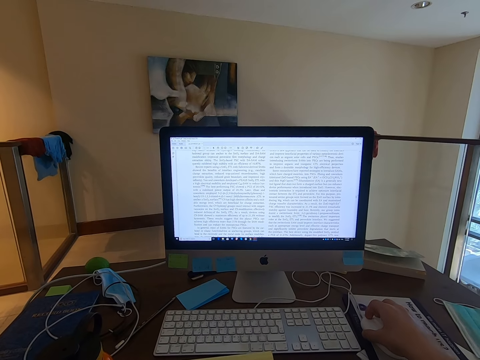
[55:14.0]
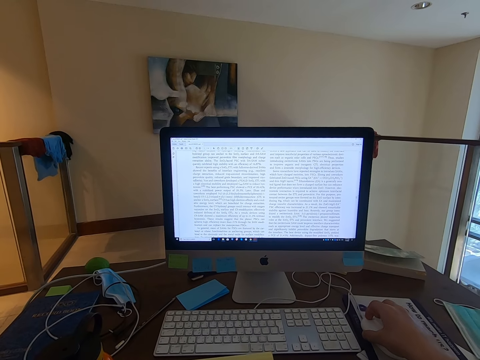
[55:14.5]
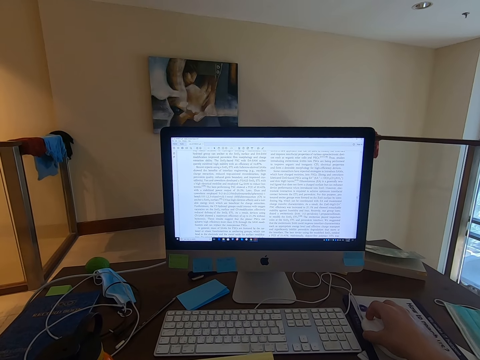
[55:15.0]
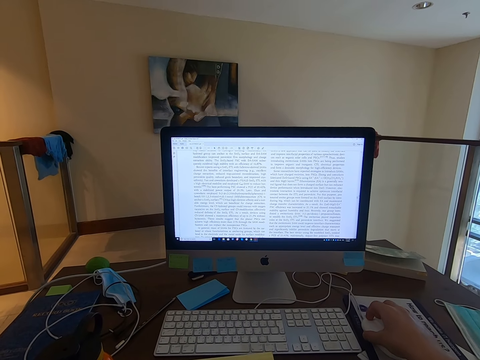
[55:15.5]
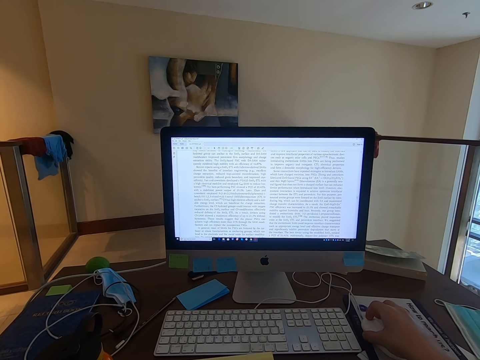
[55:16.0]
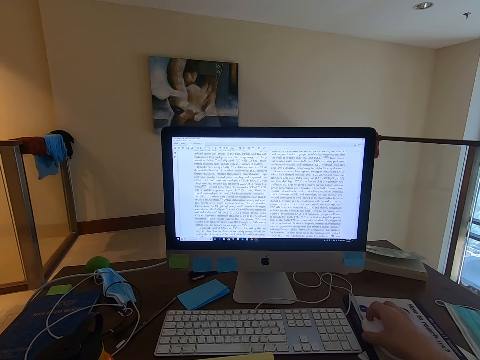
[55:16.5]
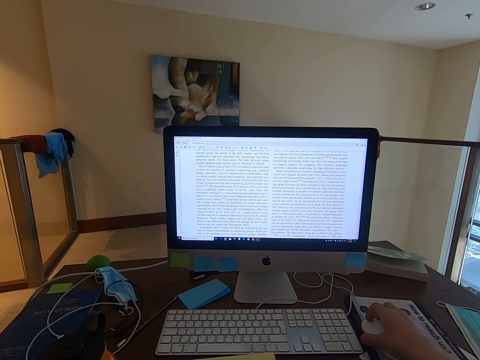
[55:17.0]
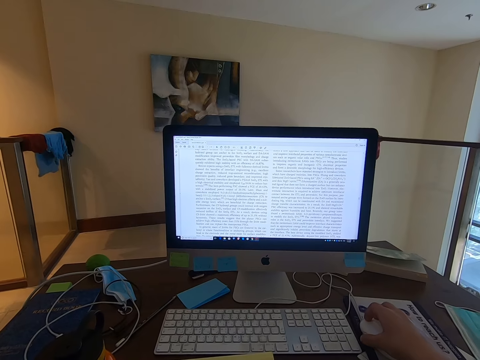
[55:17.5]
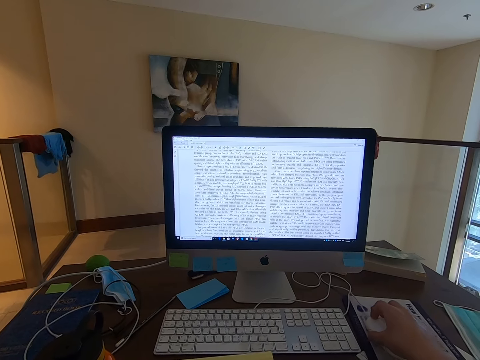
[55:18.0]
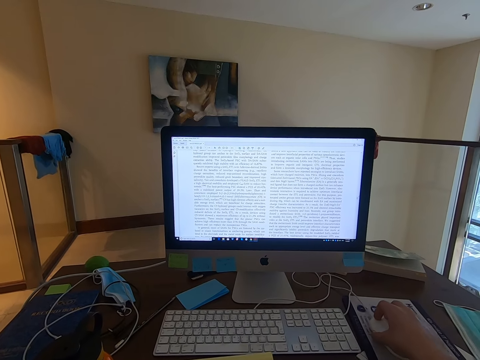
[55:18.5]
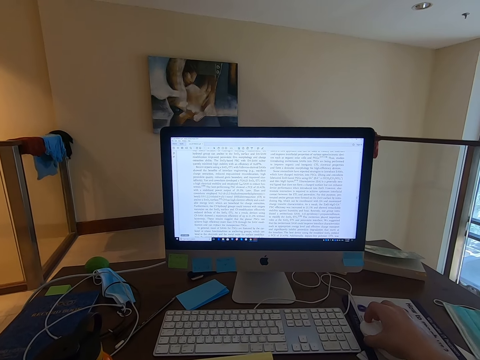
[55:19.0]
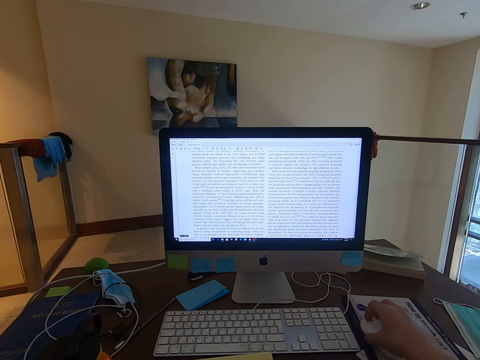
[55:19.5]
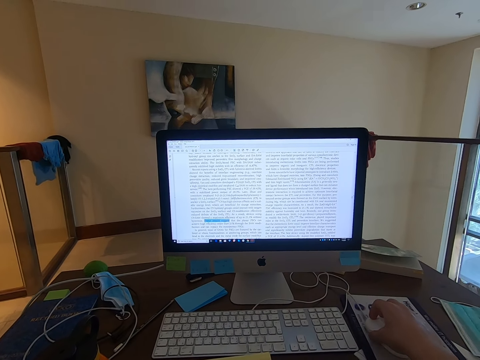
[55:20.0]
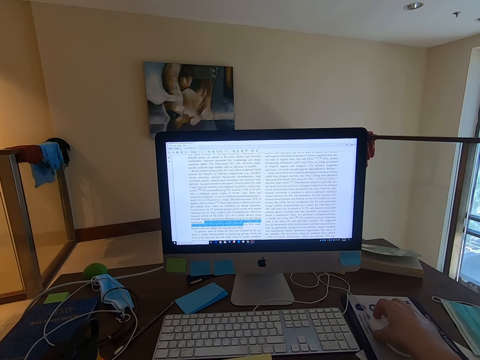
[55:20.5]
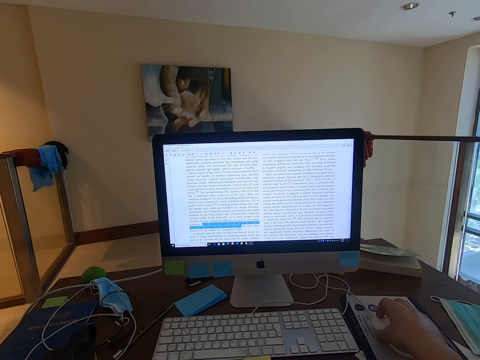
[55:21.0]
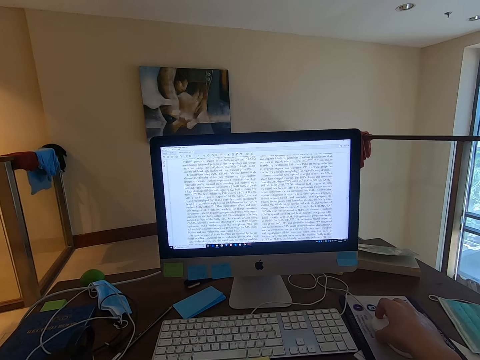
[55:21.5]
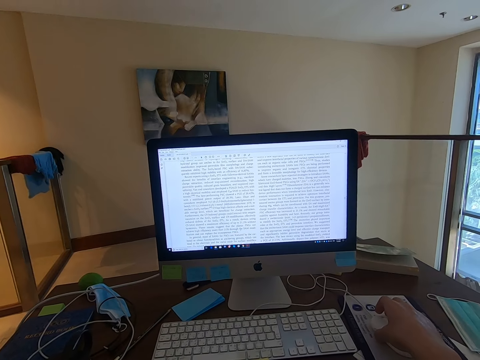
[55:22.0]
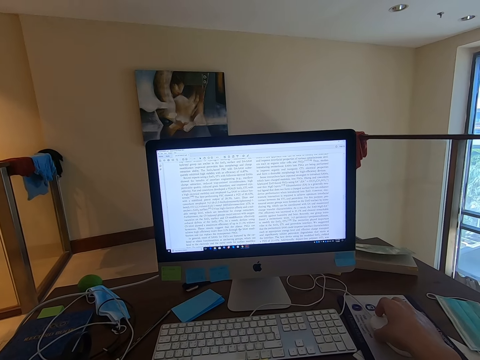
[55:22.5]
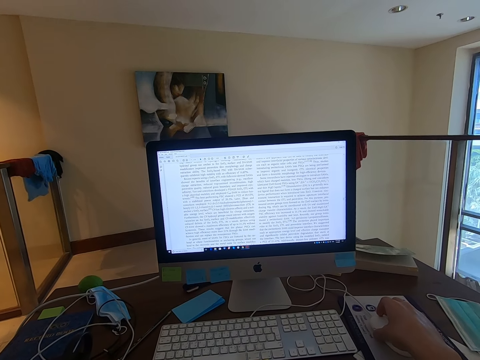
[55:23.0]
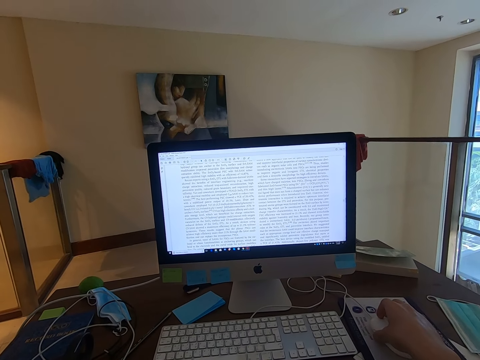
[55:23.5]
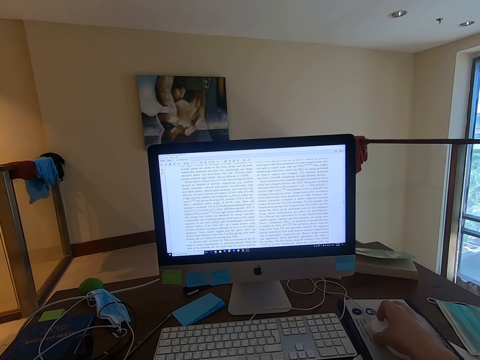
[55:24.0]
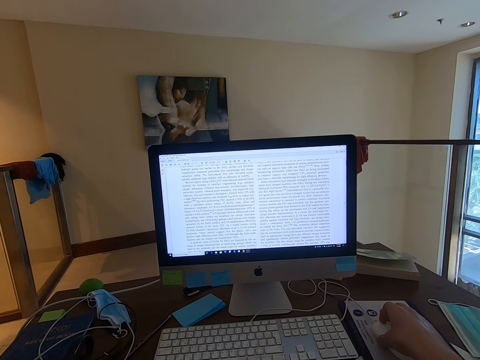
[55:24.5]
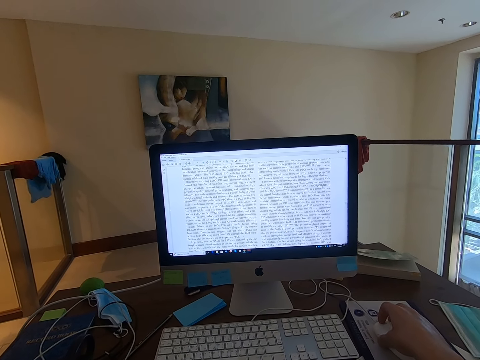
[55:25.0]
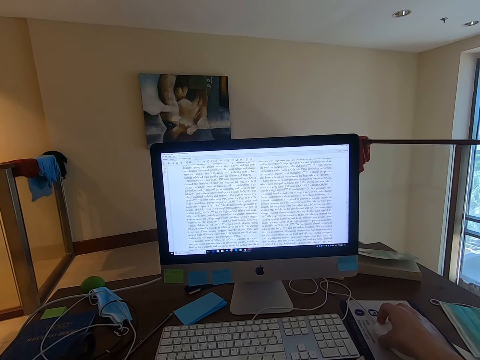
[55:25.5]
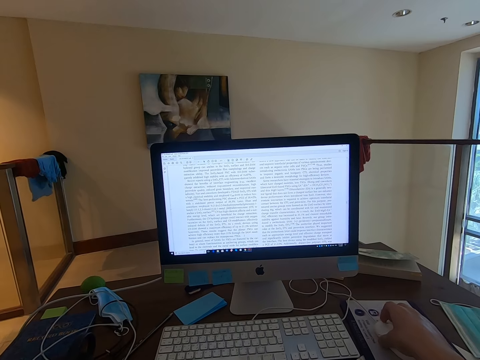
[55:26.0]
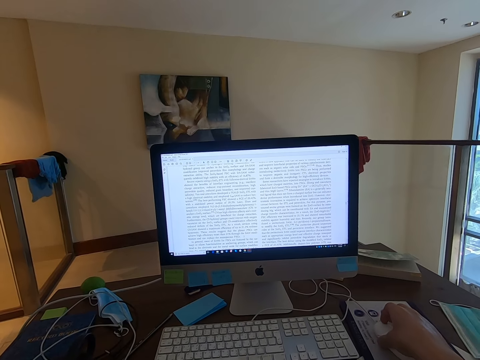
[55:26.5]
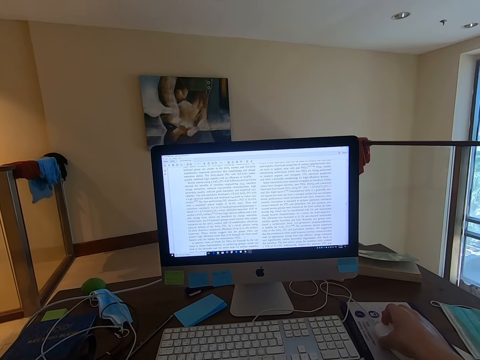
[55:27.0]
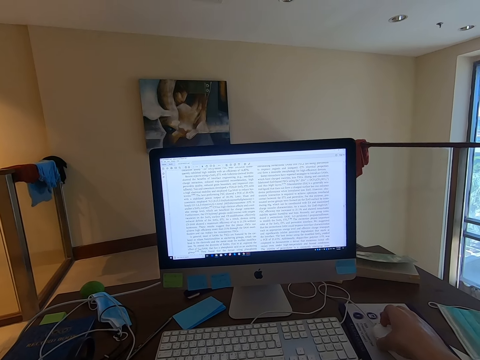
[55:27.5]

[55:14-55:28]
The camera wearer highlights a text in the article. They read the article in the computer.

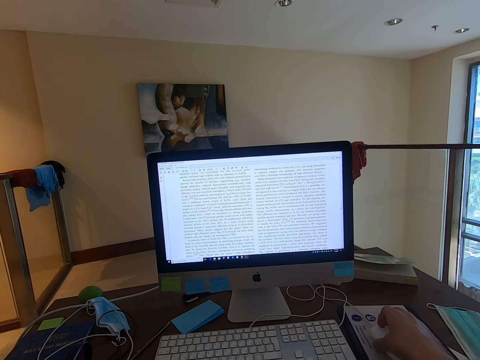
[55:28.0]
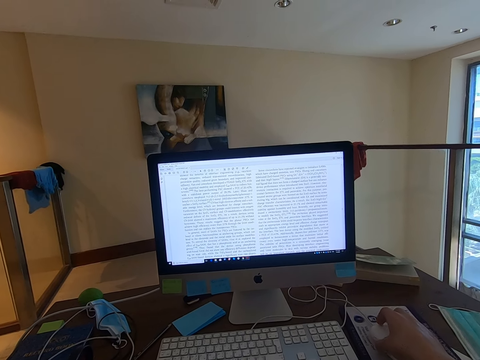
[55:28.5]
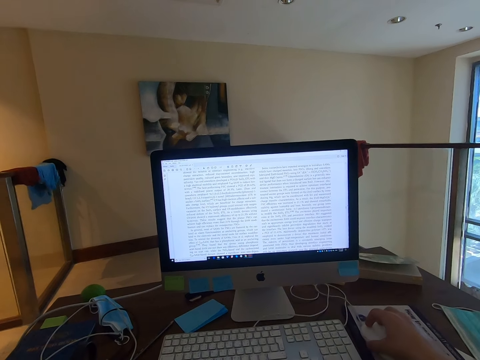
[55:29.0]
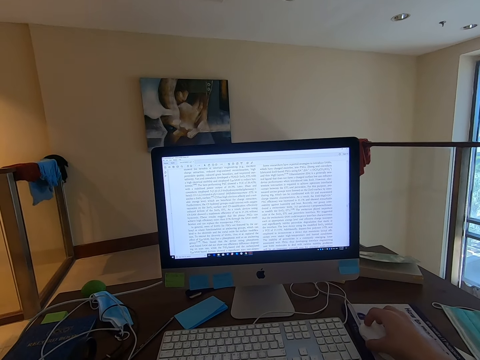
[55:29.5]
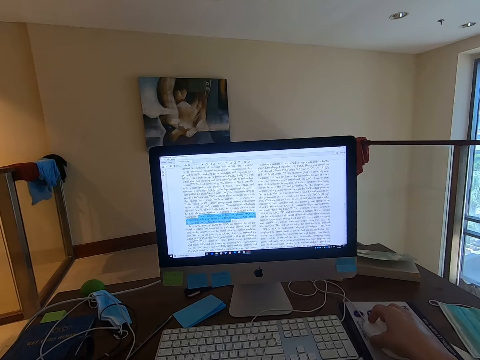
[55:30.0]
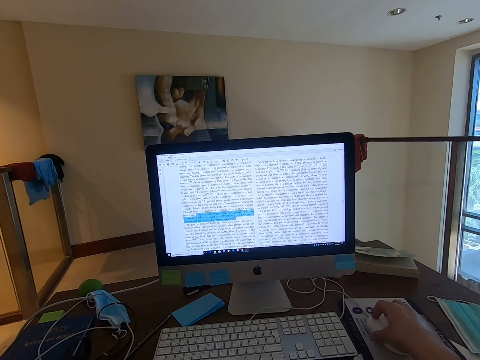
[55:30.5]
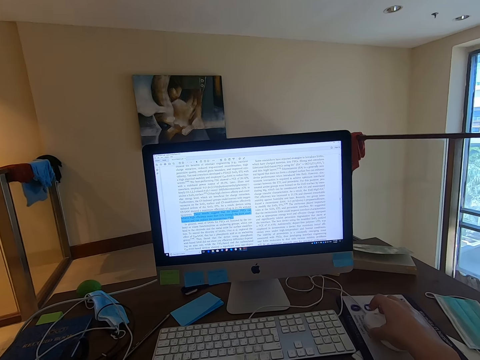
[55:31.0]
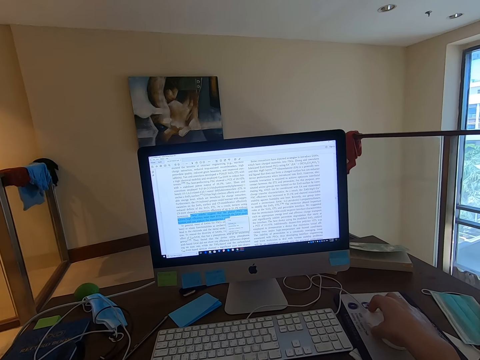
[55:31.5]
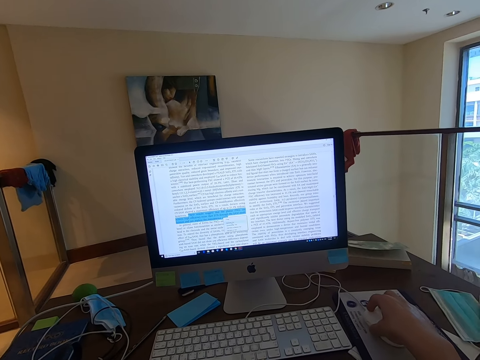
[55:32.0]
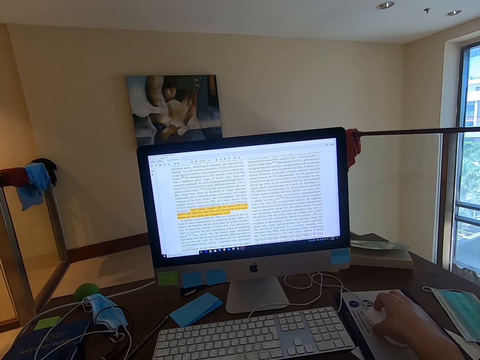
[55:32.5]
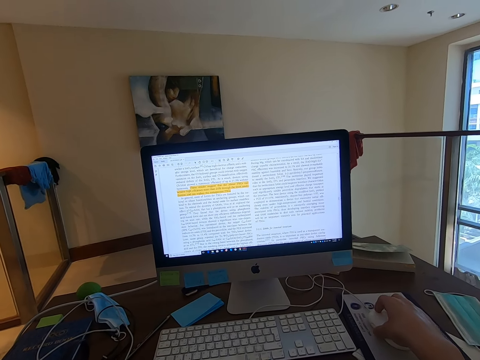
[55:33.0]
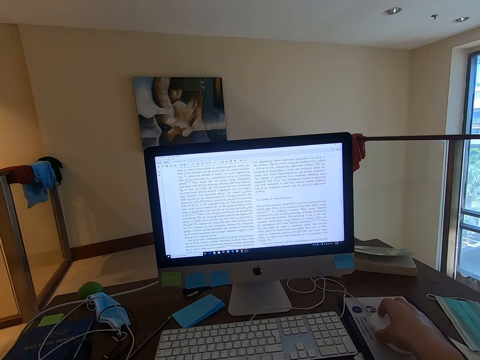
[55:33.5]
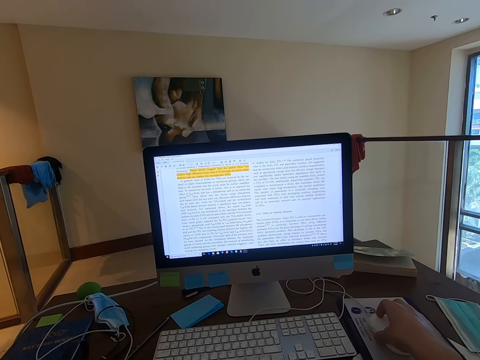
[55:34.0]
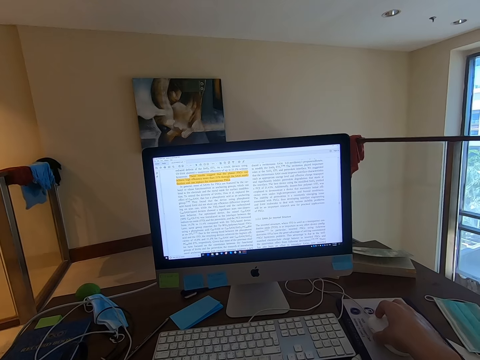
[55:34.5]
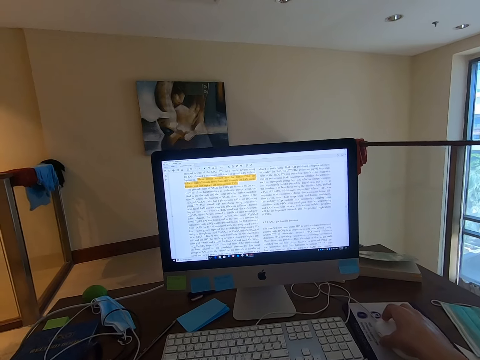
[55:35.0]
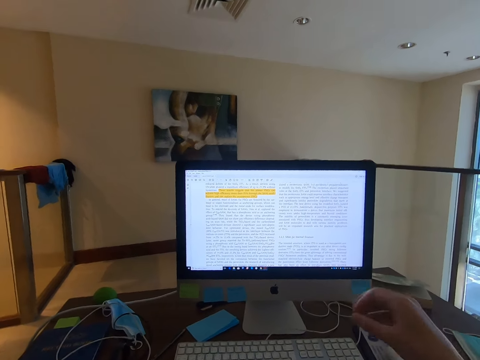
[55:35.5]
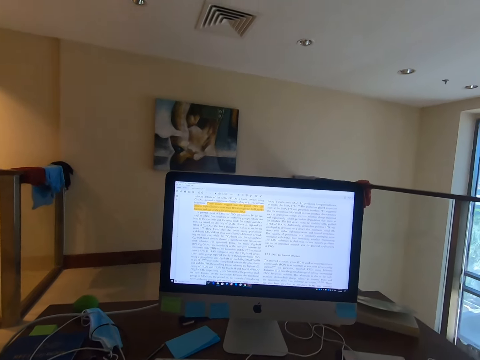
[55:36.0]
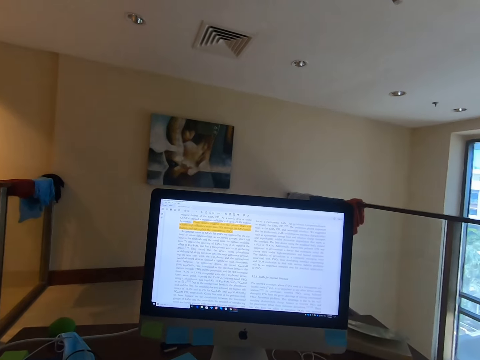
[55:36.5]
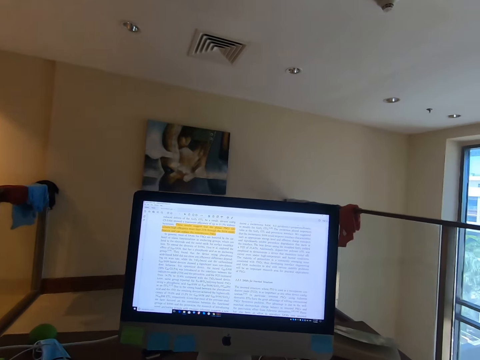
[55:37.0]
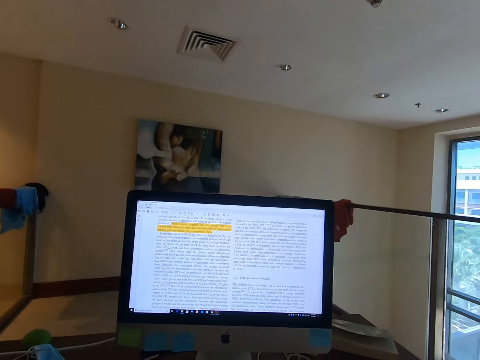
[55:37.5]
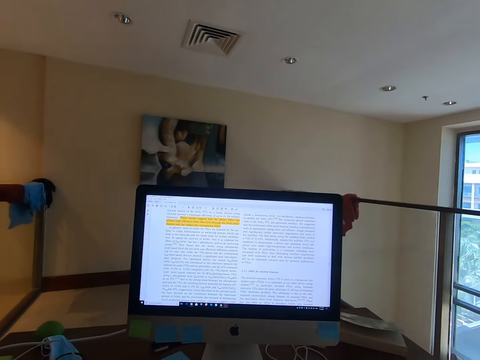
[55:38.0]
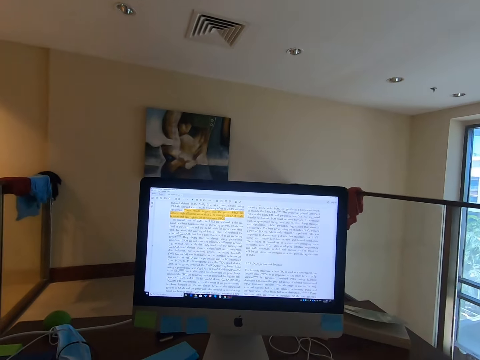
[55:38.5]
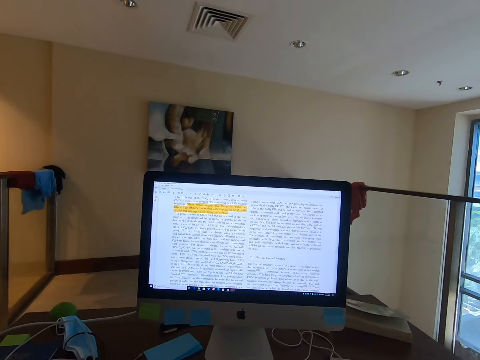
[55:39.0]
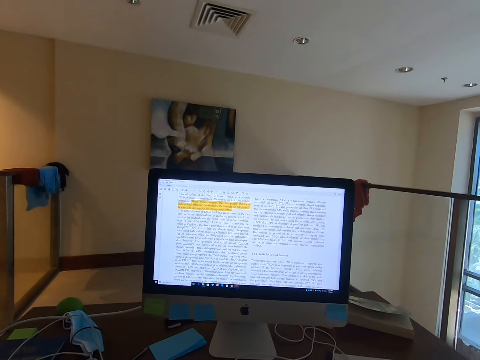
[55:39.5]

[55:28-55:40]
The camera wearer highlights a text in the article or document. He scrolls the document with the mouse wheel. He reads the article in the computer, moves his hand away from the mouse, and reads through the document.
